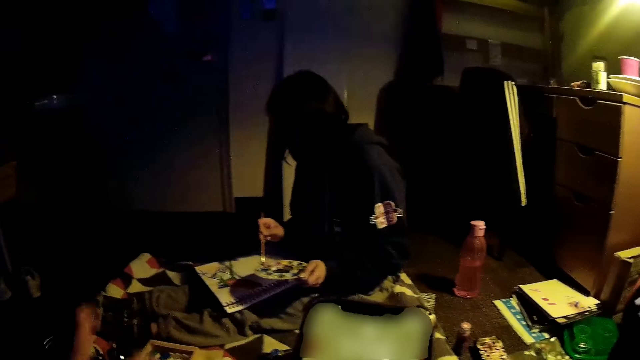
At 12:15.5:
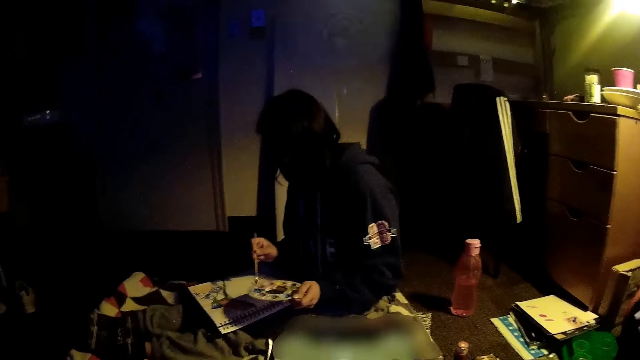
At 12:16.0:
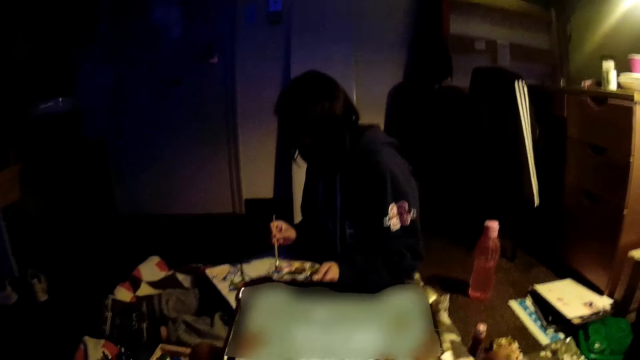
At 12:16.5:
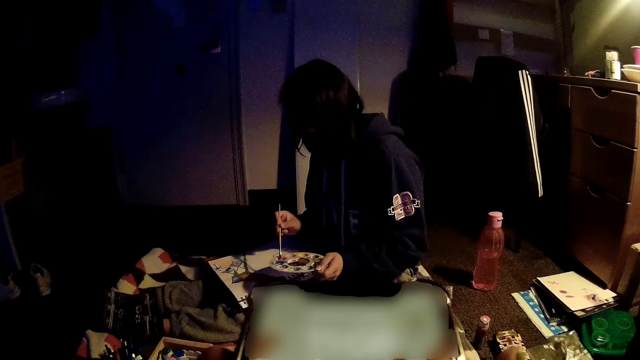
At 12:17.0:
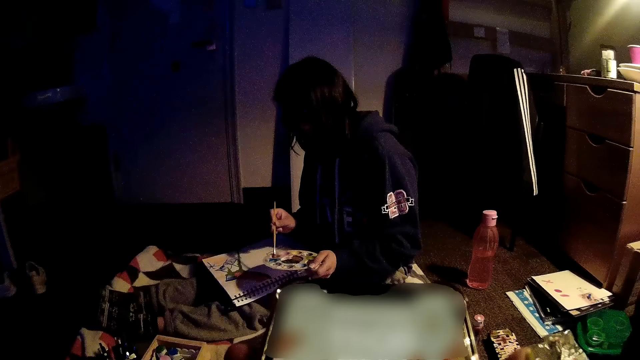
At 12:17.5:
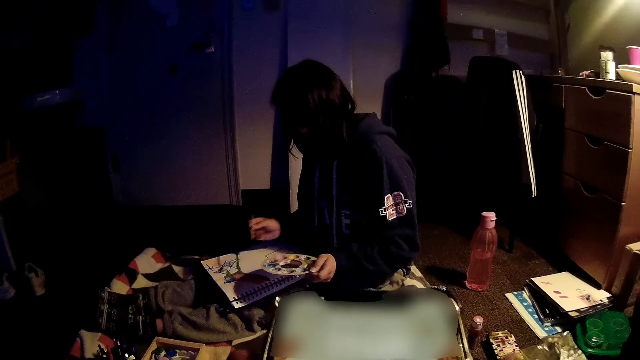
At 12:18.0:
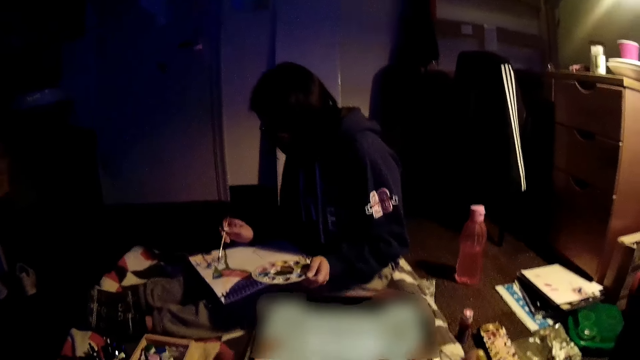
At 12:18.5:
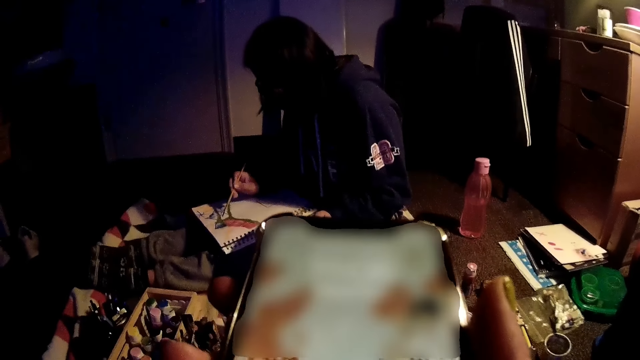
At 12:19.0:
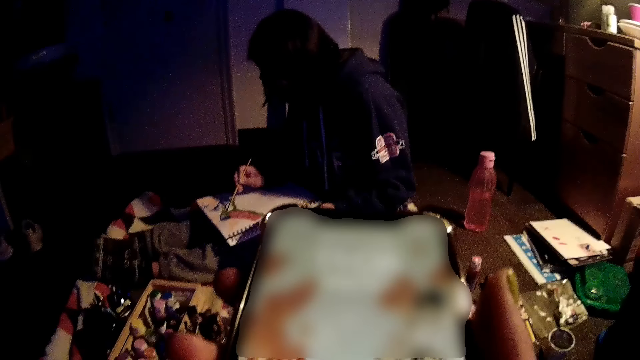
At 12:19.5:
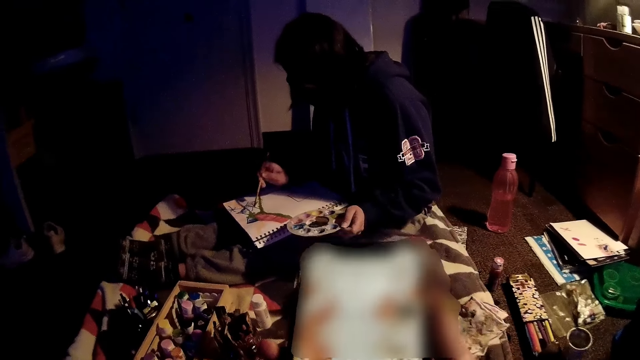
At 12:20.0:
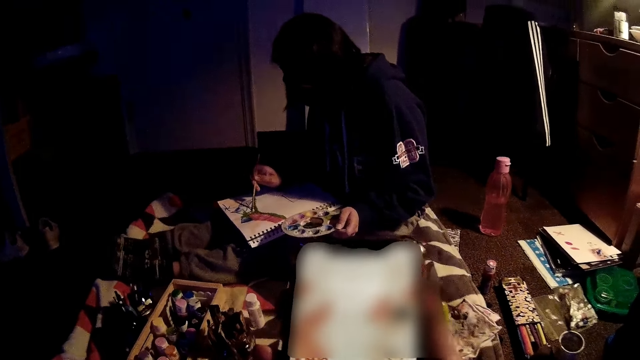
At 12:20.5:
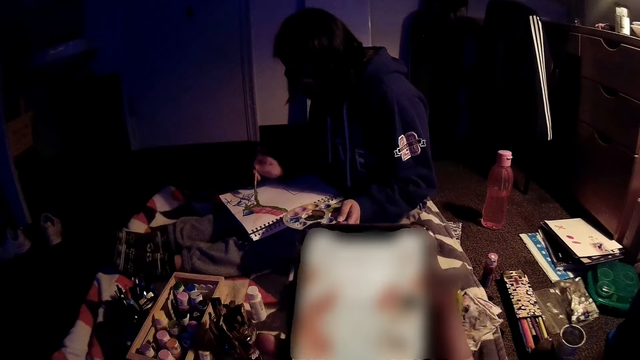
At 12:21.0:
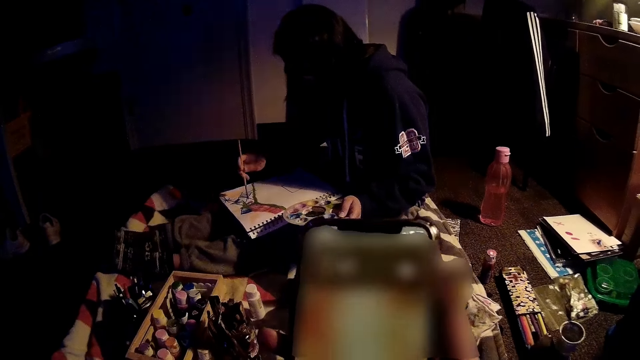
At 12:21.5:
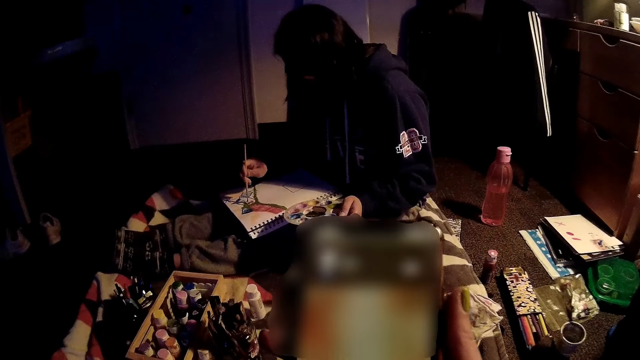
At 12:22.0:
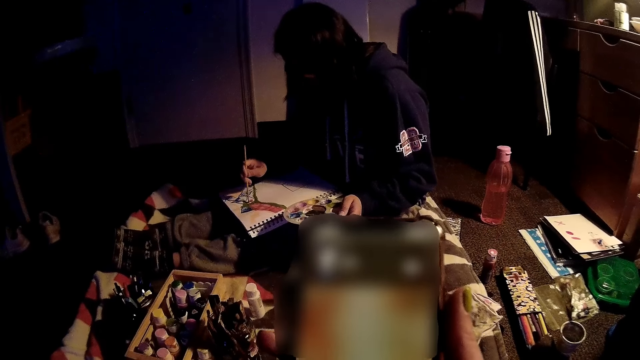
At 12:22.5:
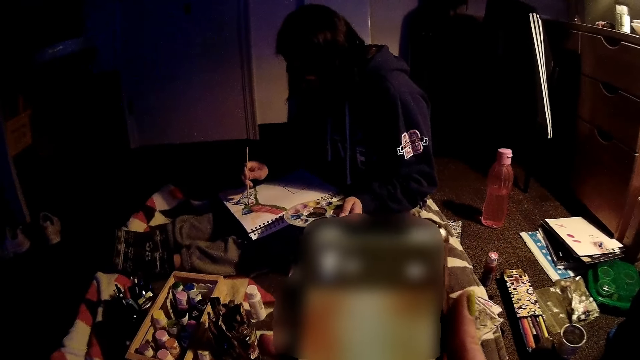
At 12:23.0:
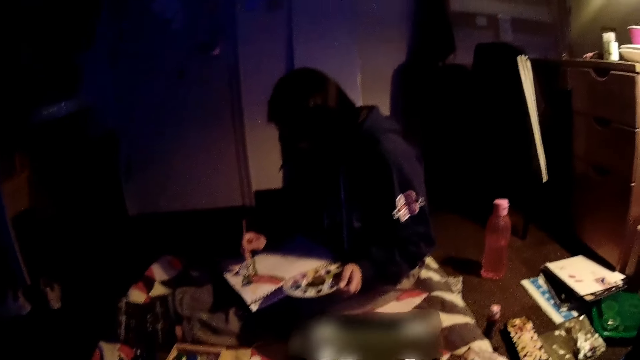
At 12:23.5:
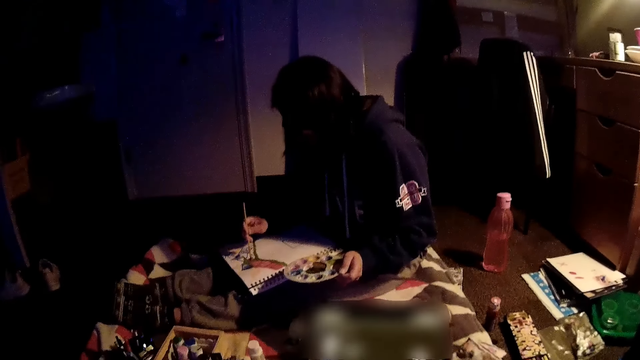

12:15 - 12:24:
The camera wearer presses the phone. They hold the phone. A woman scoops paint from the paint tray with the brush. The camera wearer operates the phone. The woman paints on the painting book with the brush.

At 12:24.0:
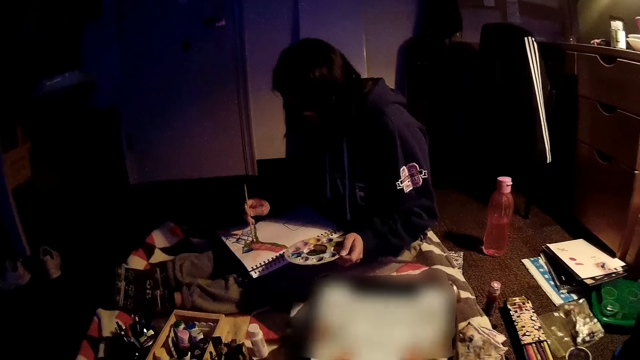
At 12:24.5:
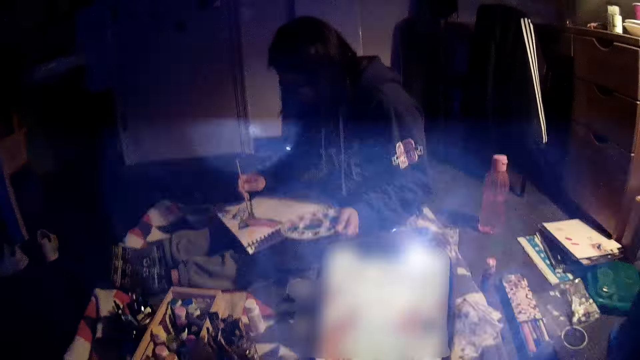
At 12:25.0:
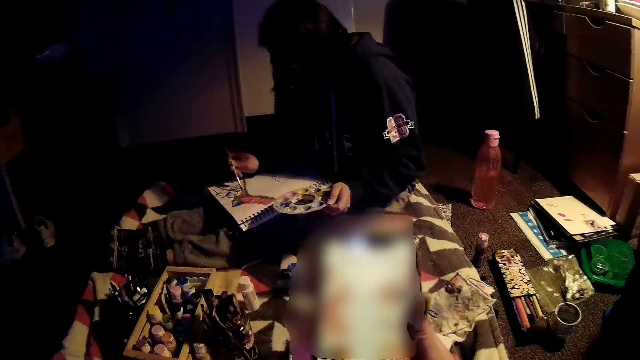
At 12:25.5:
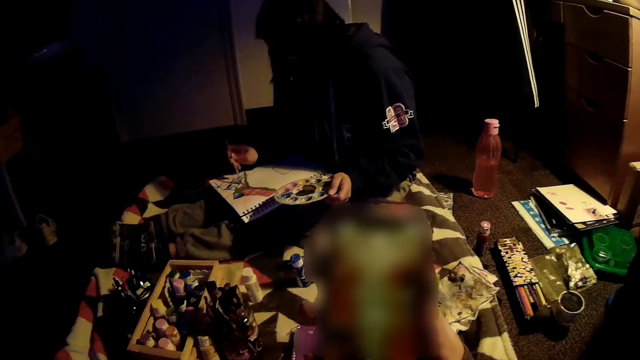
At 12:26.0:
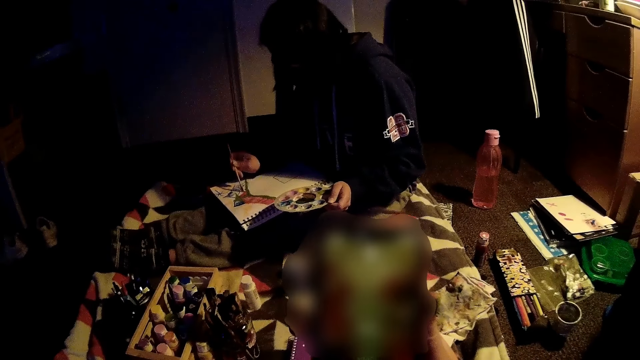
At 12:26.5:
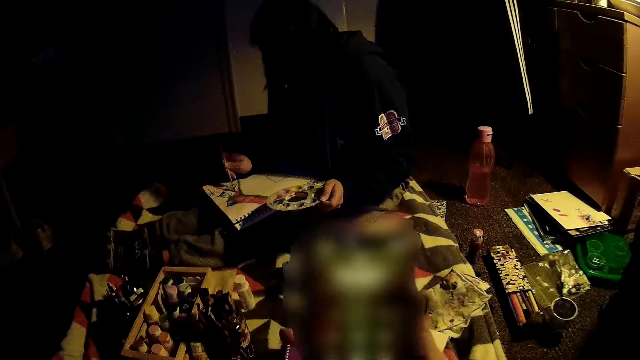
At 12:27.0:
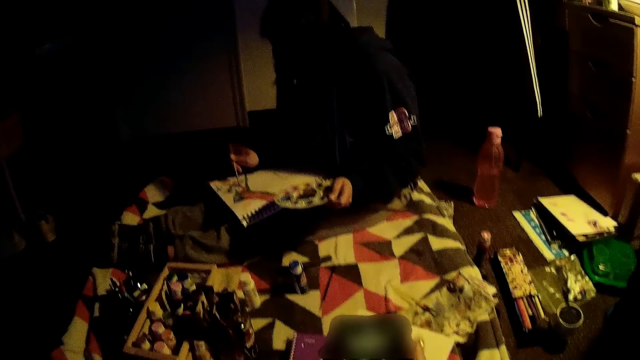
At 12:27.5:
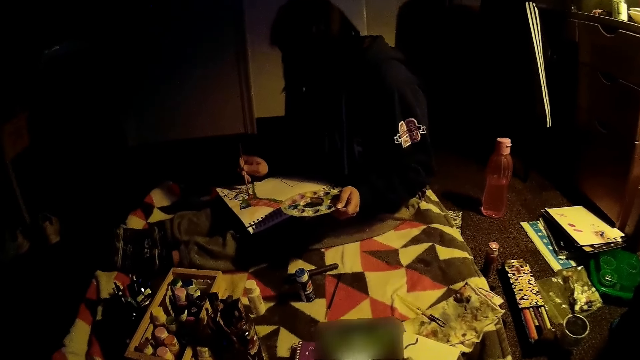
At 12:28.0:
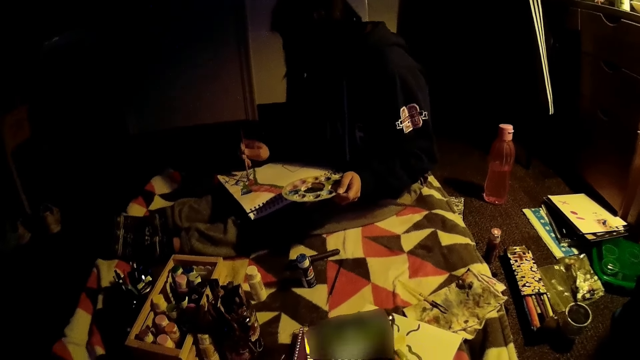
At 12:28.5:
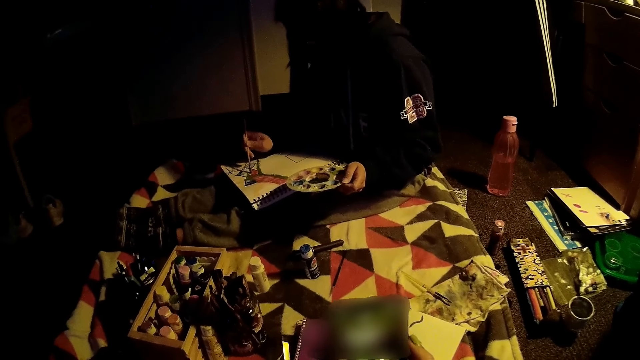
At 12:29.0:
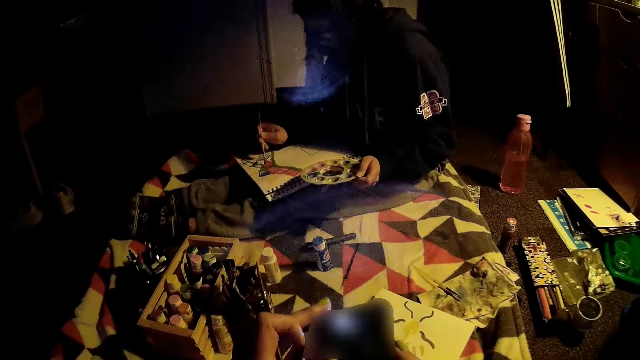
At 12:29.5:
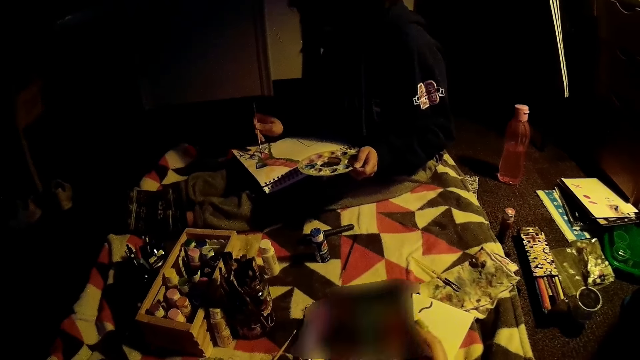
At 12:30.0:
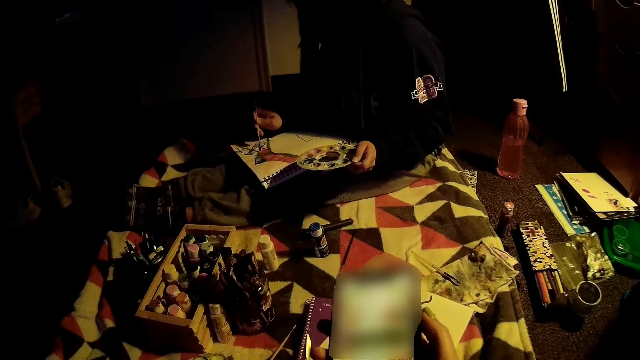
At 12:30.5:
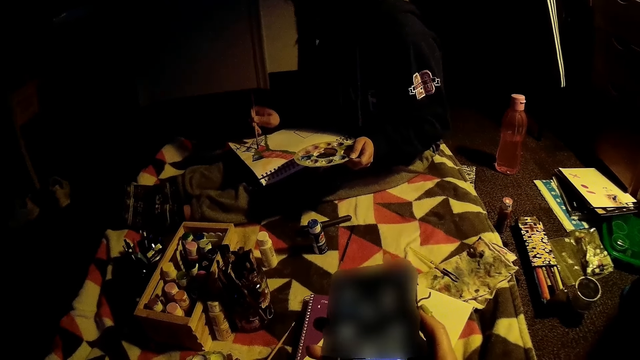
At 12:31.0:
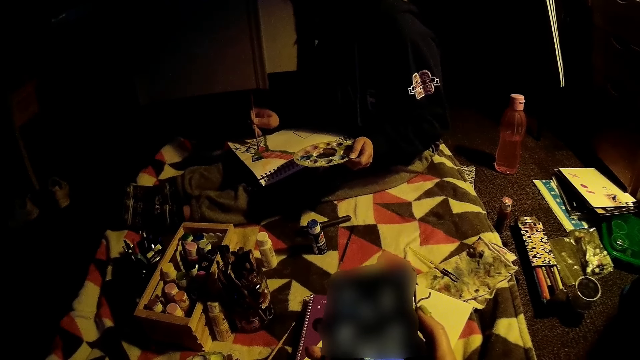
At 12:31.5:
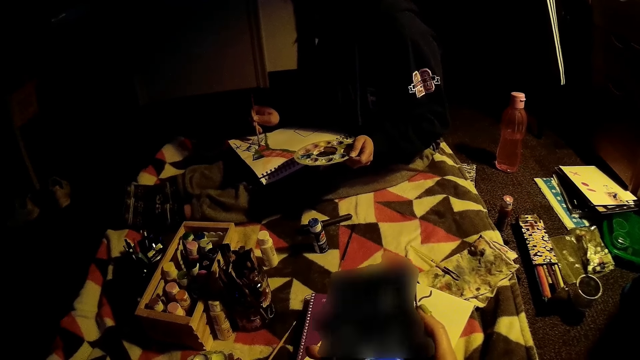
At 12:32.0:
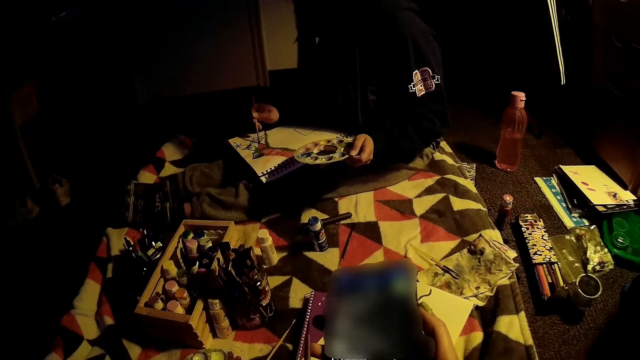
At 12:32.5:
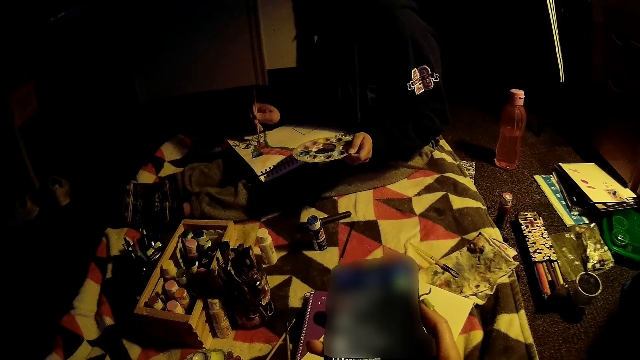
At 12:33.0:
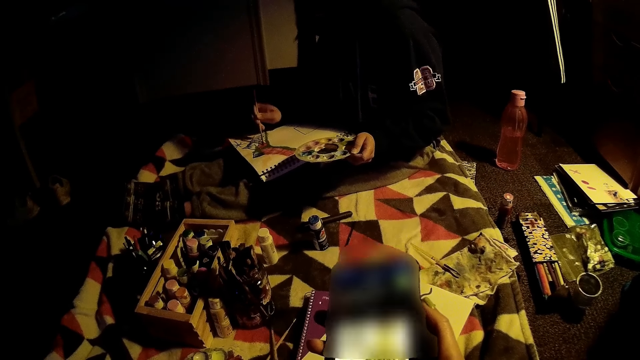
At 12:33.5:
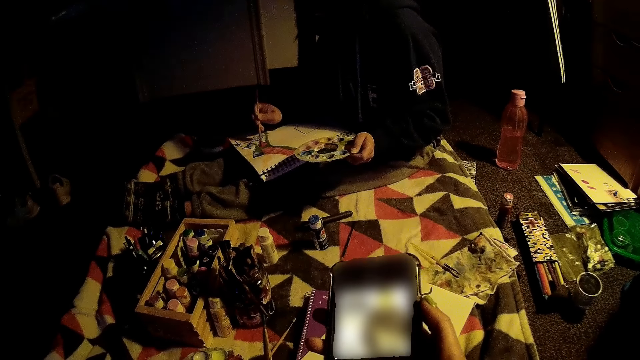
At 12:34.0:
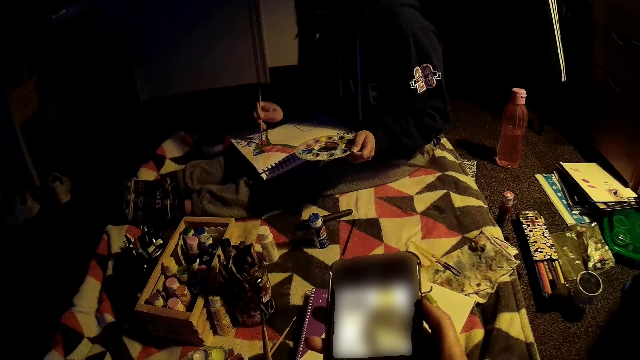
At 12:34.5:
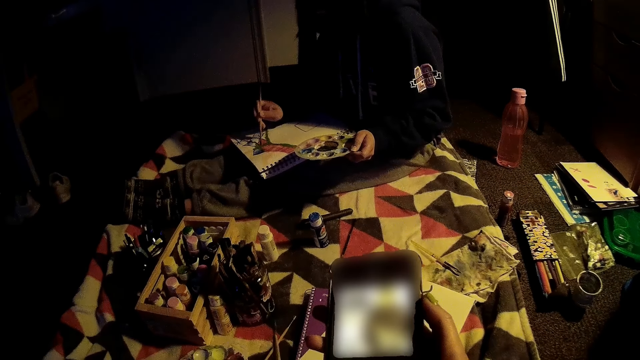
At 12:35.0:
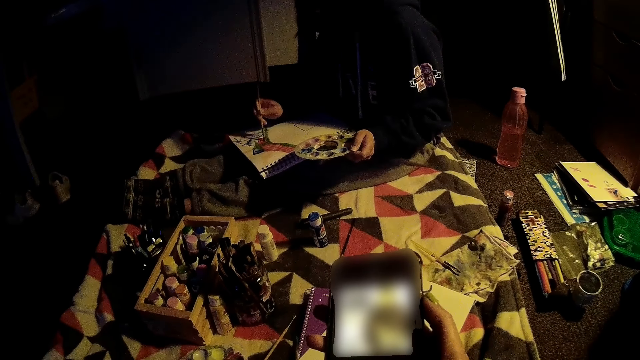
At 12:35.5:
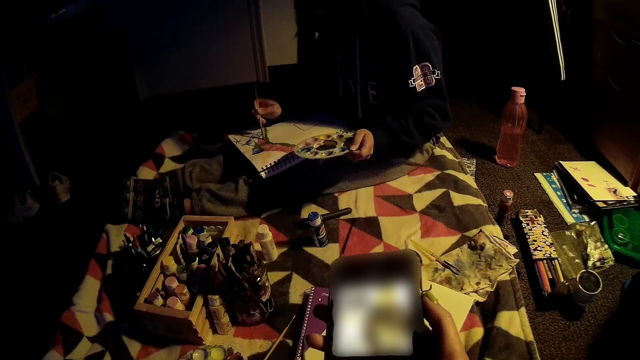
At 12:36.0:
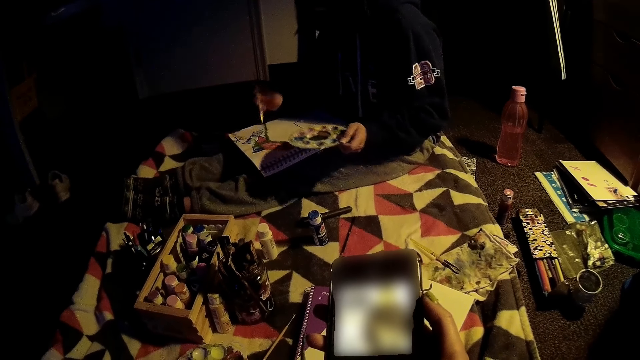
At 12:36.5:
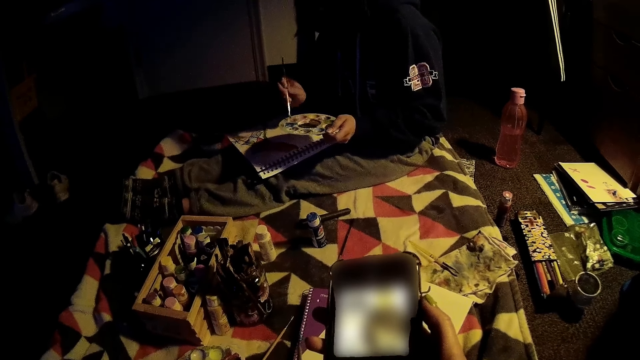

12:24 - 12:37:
The camera wearer swipes through the phone with her left hand. She pulls the phone downwards. She taps on the phone's screen.
